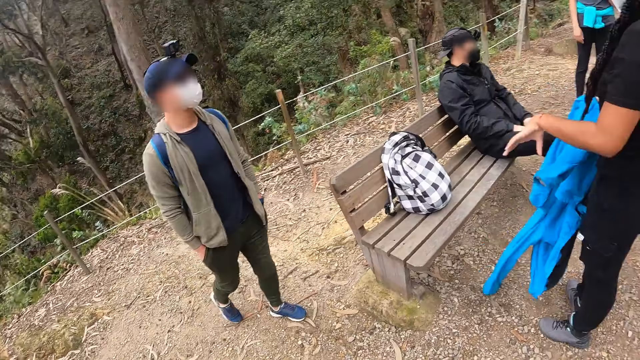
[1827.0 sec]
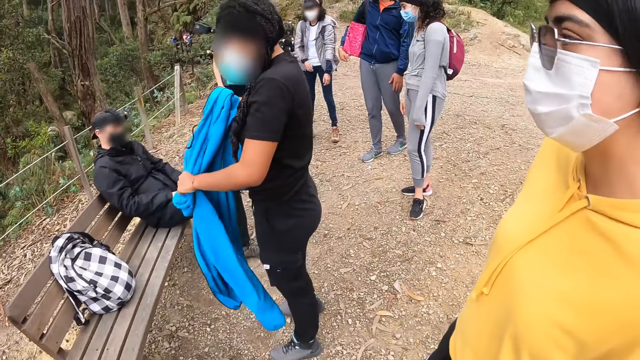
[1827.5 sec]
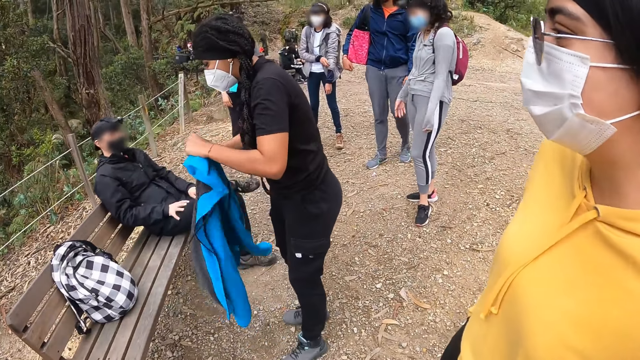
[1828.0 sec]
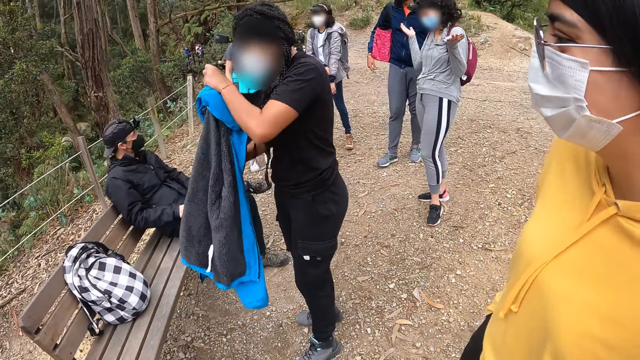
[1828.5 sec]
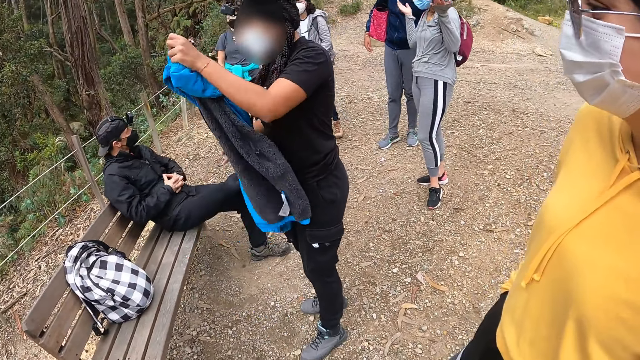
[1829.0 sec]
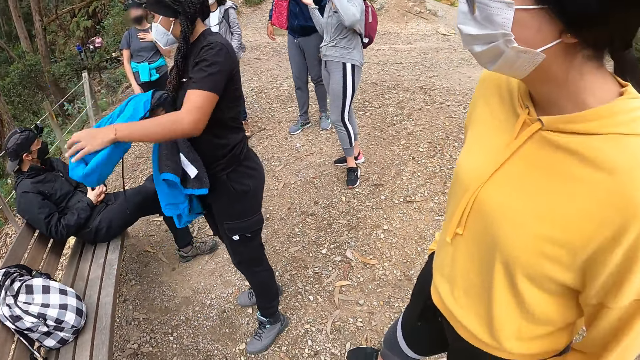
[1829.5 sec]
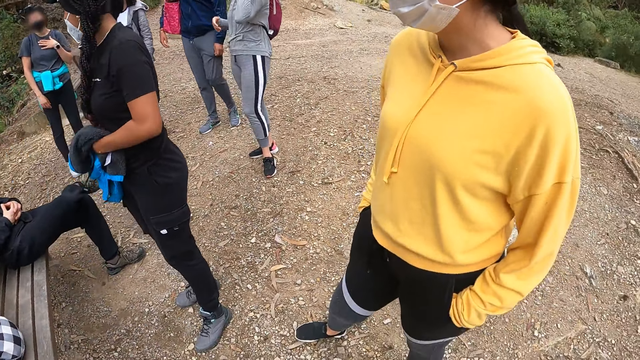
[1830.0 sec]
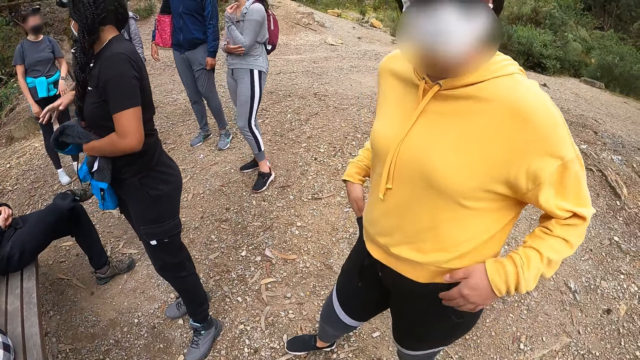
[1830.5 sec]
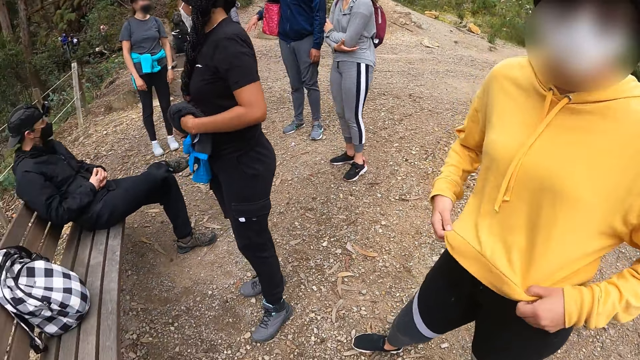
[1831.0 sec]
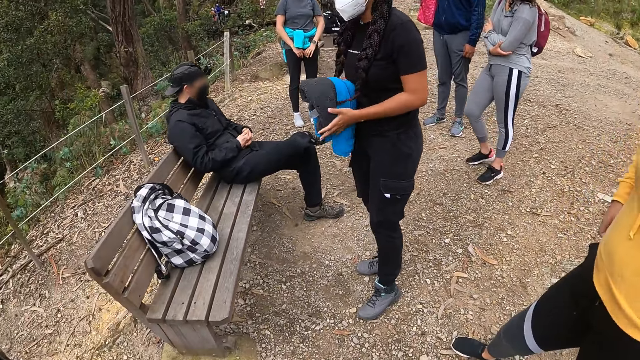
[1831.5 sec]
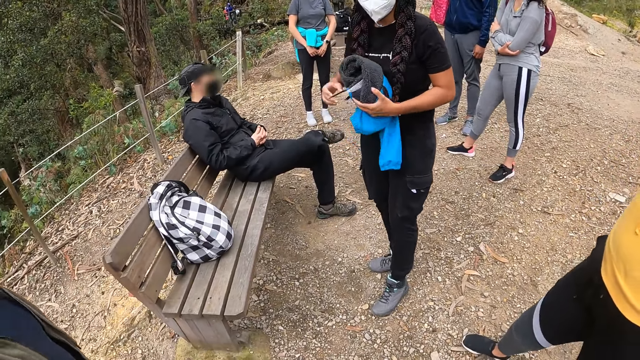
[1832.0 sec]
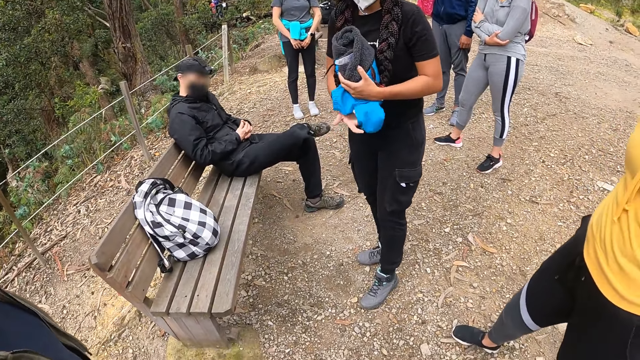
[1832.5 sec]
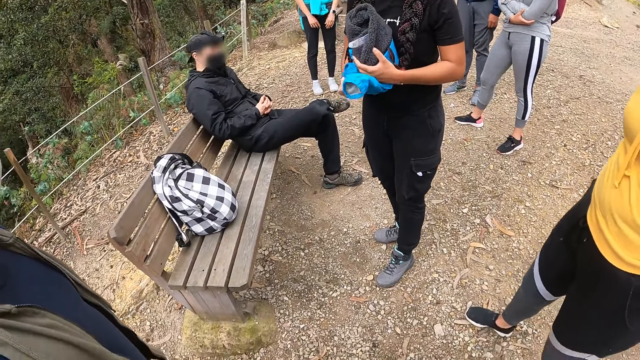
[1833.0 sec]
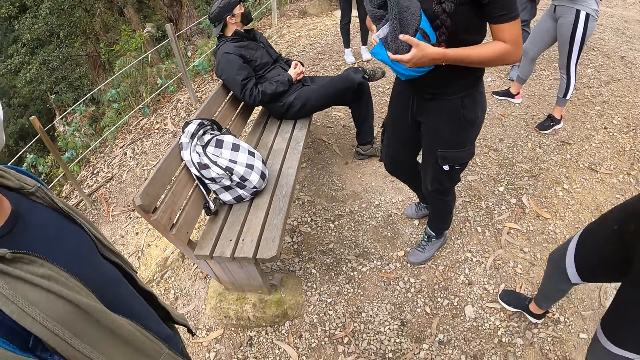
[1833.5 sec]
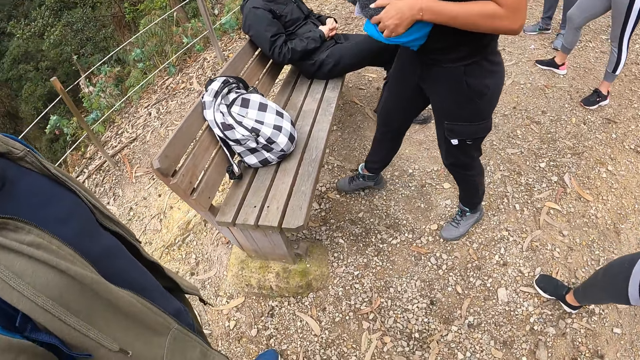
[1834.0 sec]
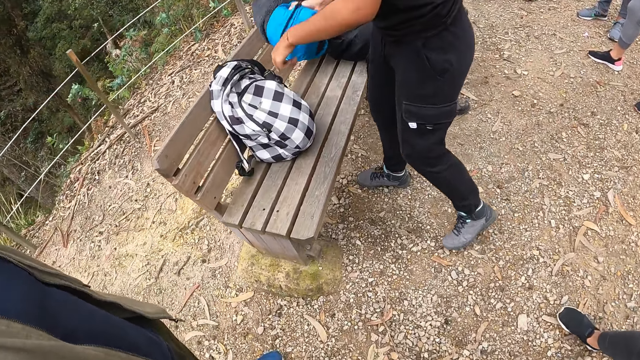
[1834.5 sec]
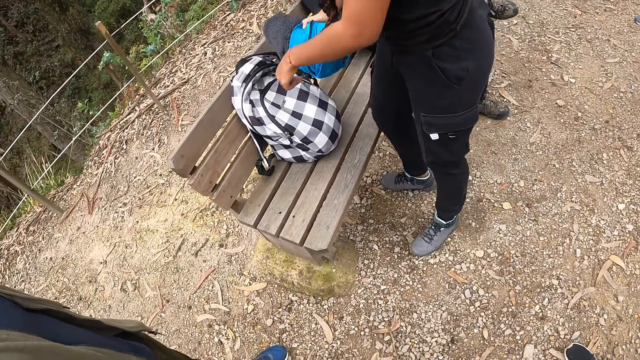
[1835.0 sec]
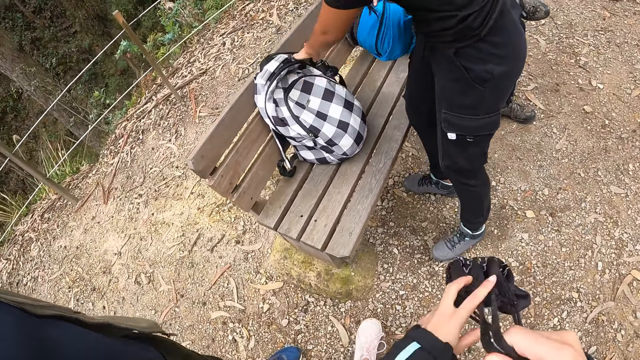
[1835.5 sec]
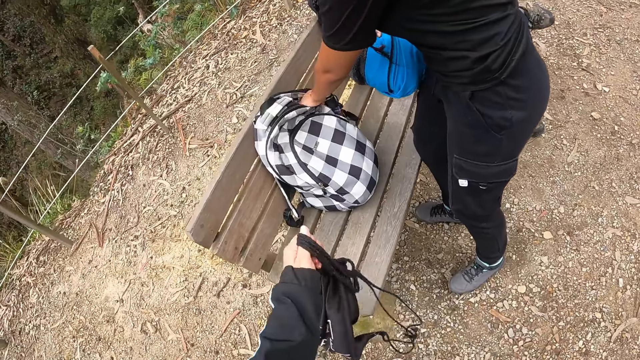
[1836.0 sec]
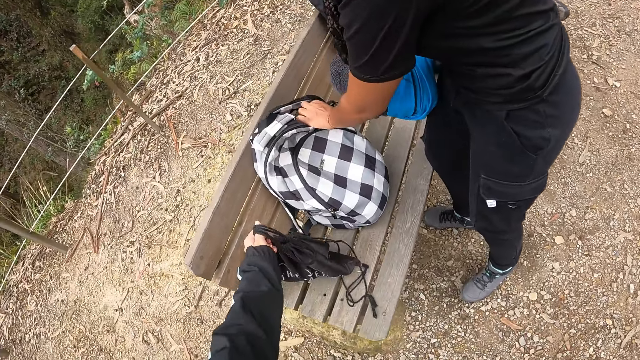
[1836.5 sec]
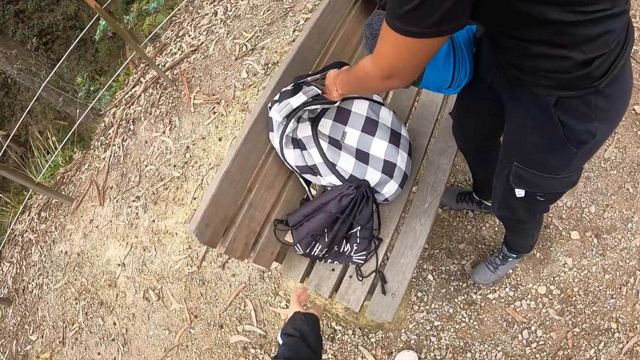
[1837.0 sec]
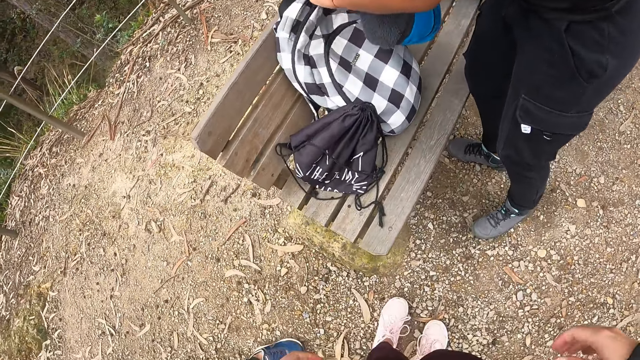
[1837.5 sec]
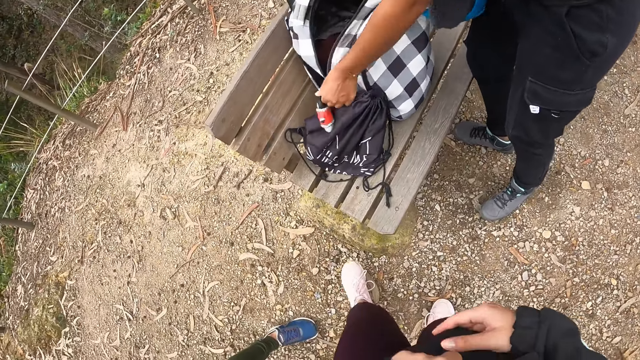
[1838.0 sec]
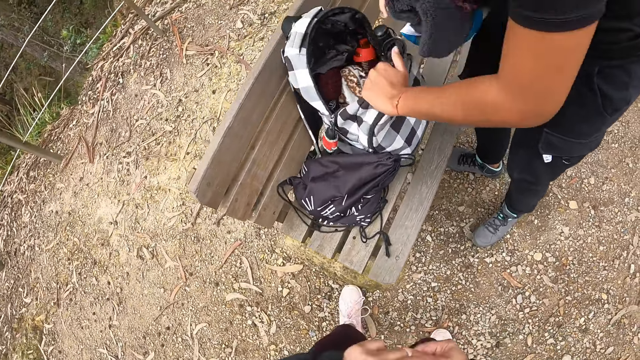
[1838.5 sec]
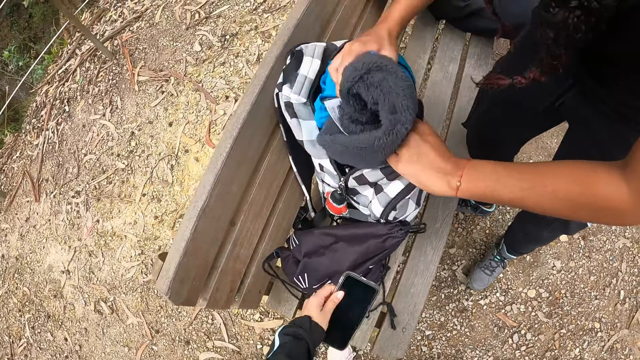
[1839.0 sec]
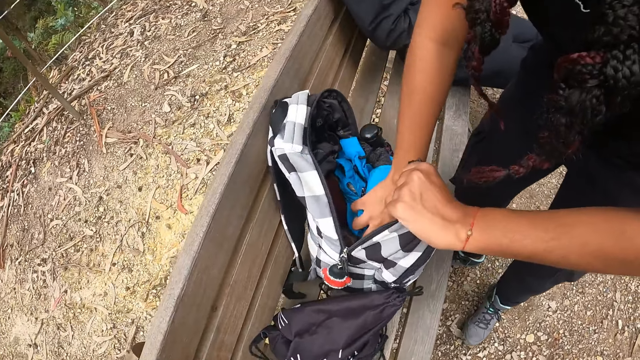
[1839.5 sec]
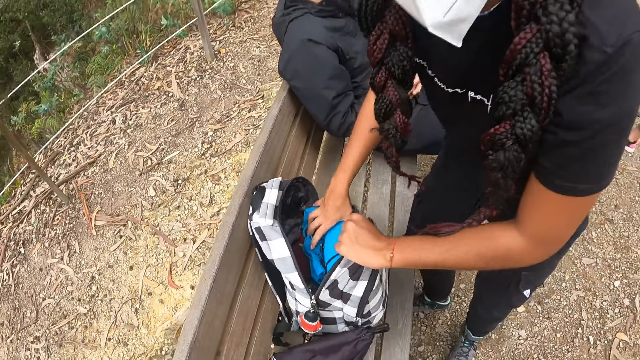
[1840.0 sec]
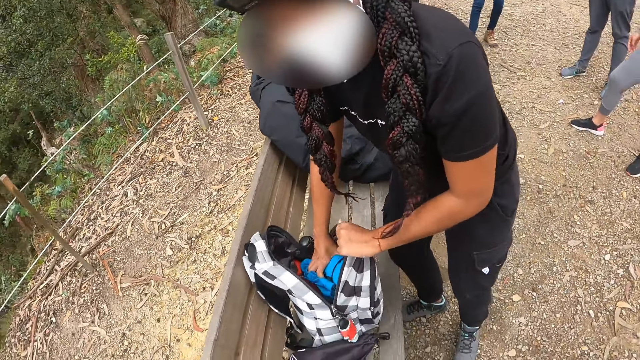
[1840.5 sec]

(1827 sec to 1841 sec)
The woman folds a cloth with both hands. The camera wearer looks around the area. The woman opens a bag with her left hand. The camera wearer drops a bag on a chair with her left hand. She places the phone on the other hand. The woman puts the cloth in the bag with her right hand.

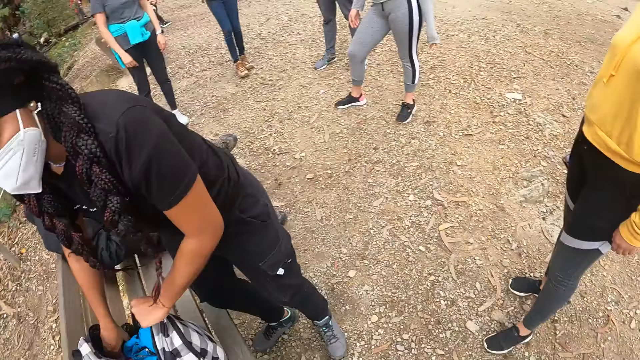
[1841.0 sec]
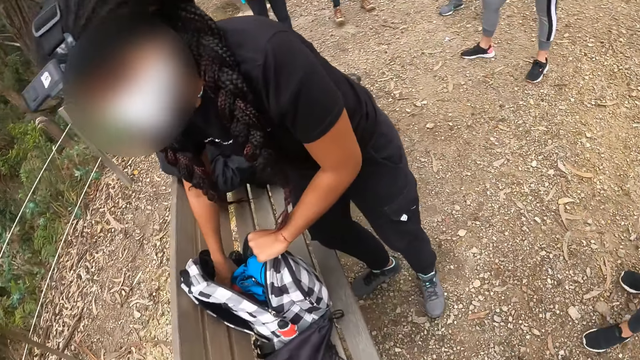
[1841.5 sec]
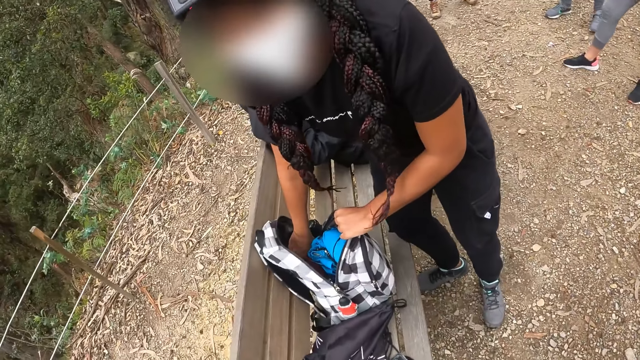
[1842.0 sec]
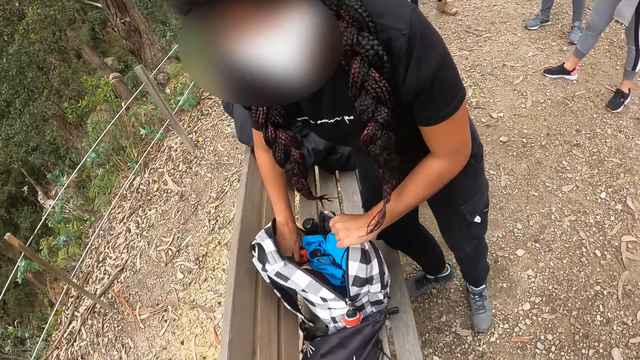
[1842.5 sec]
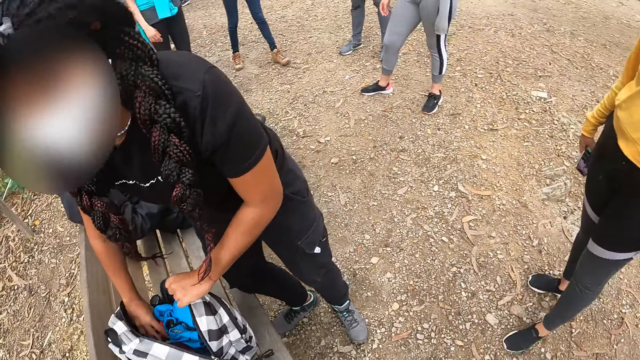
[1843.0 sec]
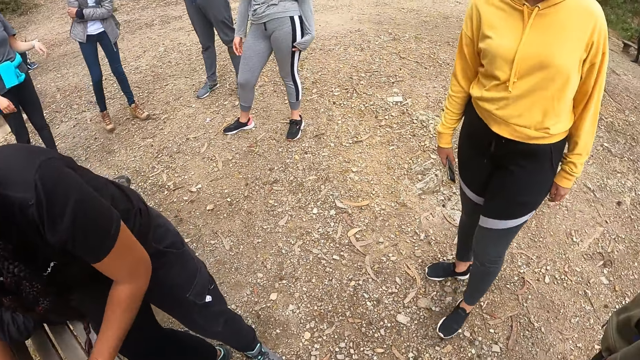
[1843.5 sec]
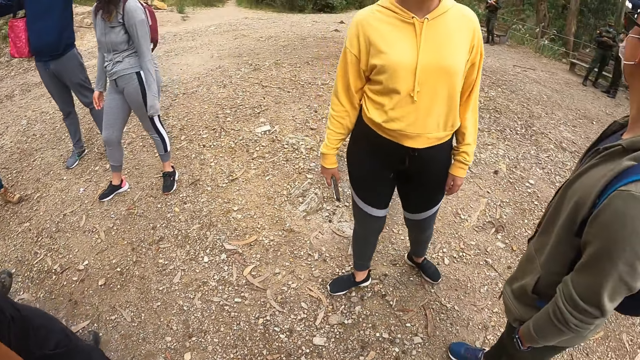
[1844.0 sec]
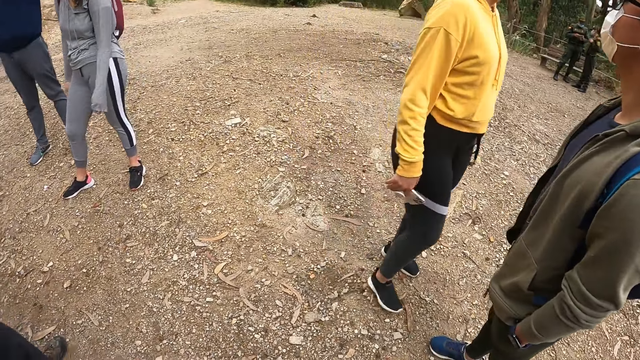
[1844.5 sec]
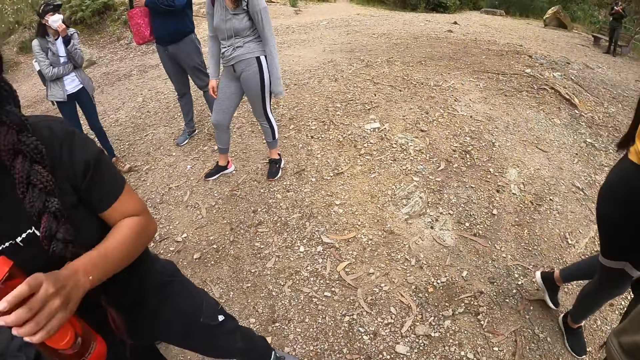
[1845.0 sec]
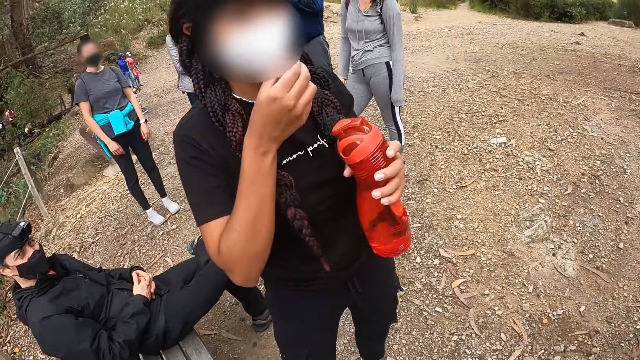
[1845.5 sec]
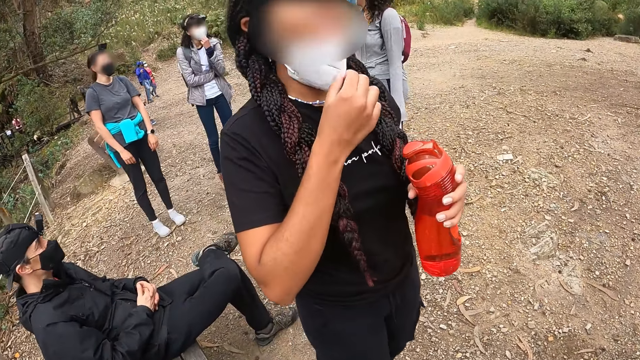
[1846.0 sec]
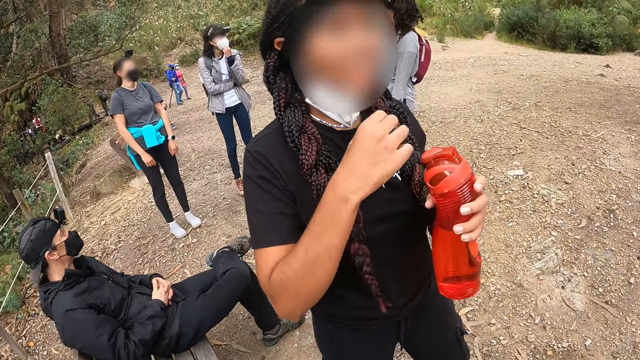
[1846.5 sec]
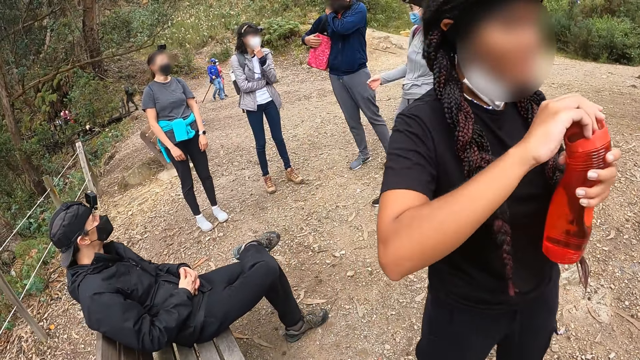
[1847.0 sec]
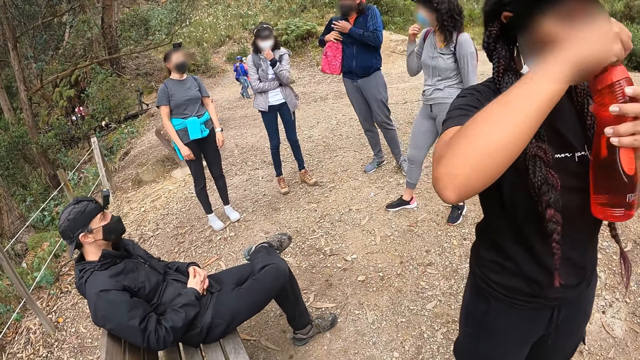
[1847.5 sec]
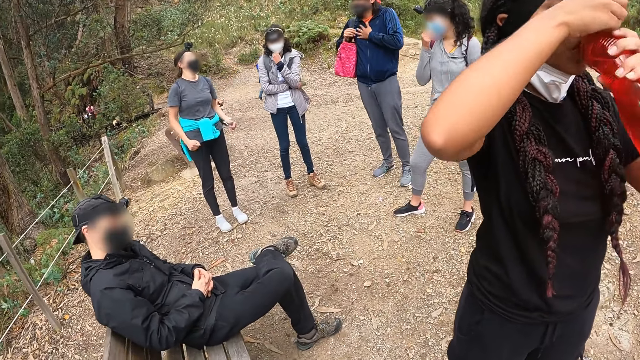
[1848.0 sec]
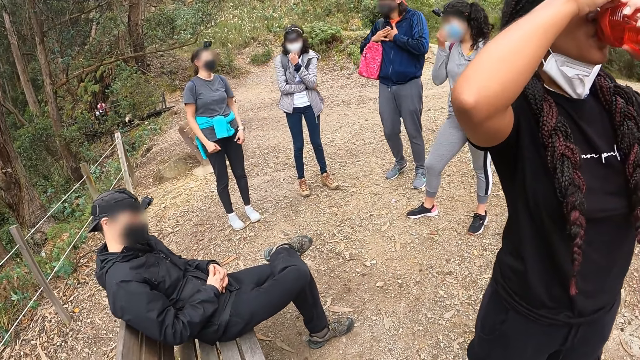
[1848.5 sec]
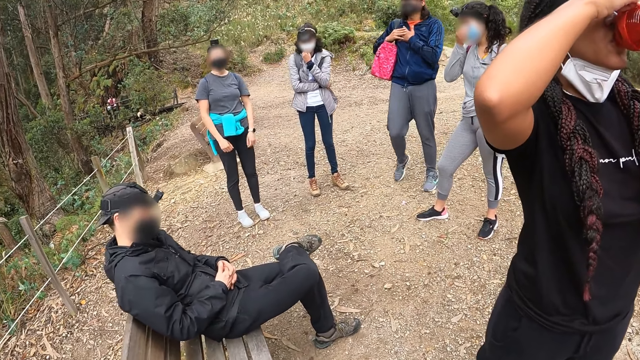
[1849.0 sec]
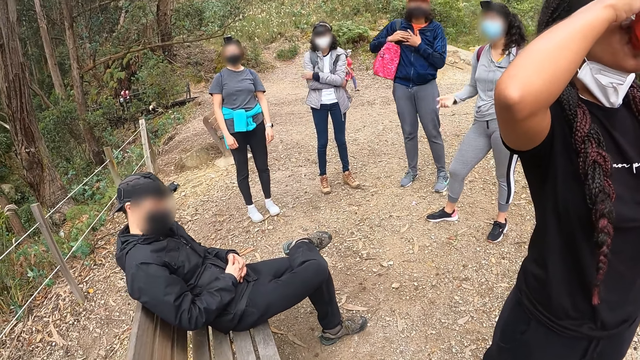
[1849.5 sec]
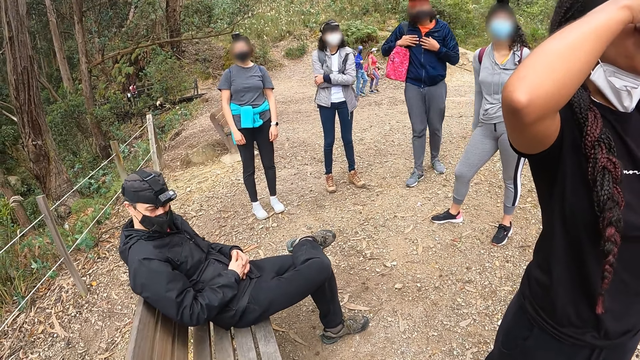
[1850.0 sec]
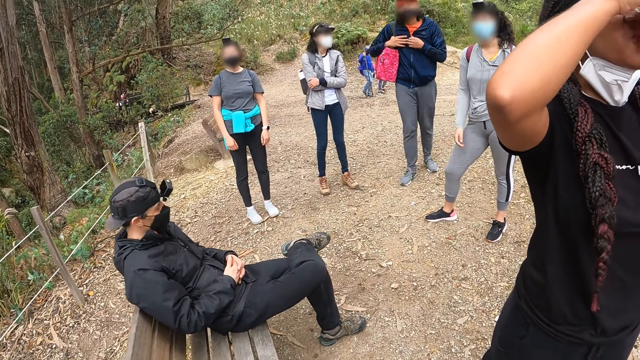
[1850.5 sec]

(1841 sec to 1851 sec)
The camera wearer does a hand movement. They look around the area. The woman holds a bottle in her left hand. The woman drinks water from the bottle in both hands.
